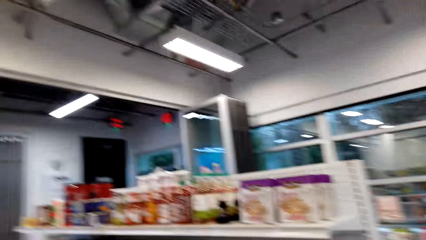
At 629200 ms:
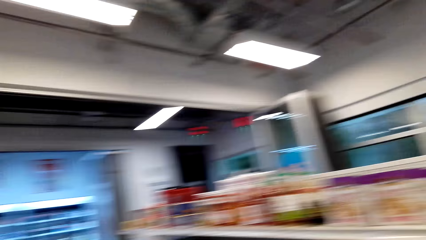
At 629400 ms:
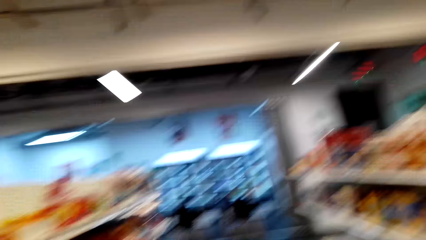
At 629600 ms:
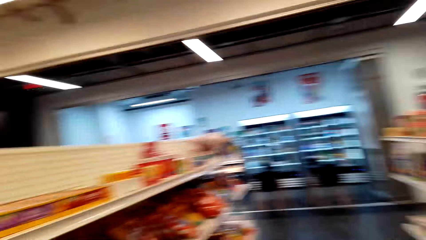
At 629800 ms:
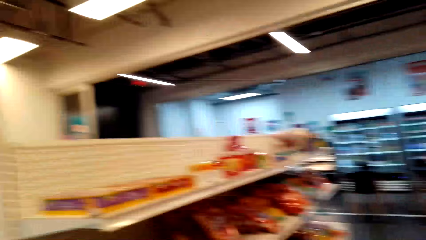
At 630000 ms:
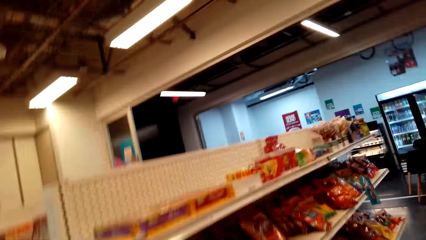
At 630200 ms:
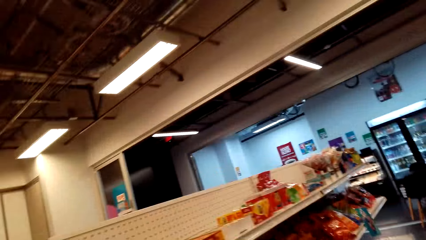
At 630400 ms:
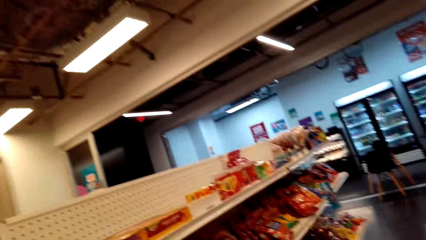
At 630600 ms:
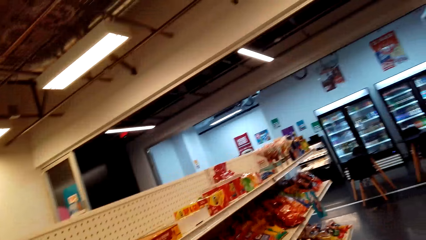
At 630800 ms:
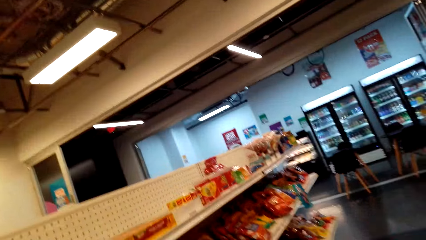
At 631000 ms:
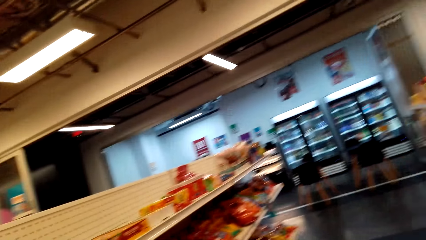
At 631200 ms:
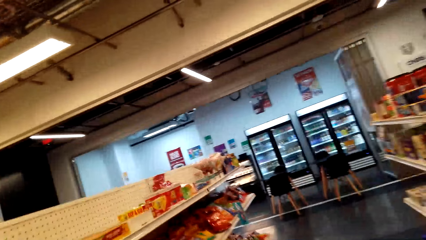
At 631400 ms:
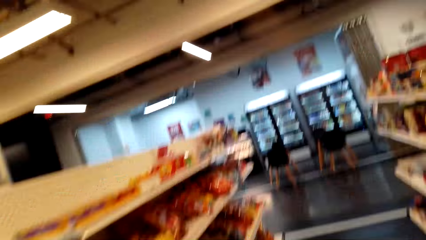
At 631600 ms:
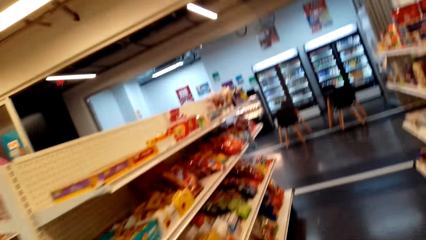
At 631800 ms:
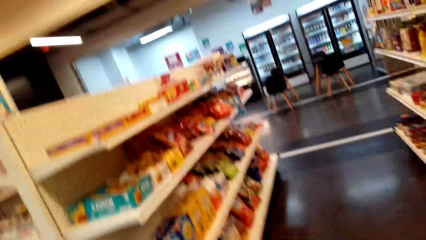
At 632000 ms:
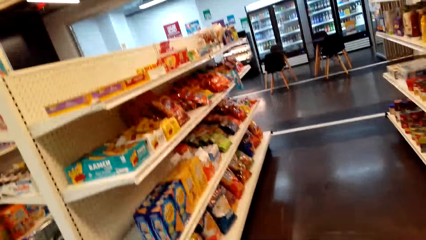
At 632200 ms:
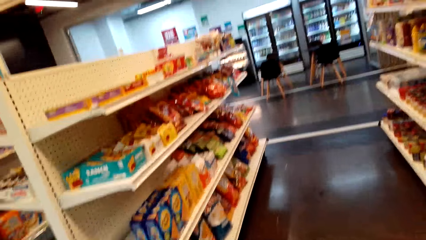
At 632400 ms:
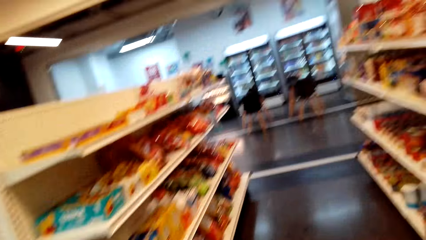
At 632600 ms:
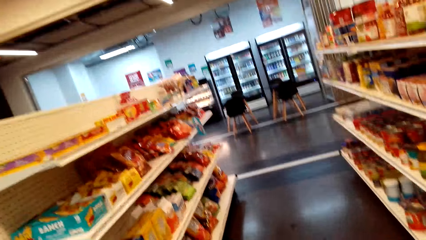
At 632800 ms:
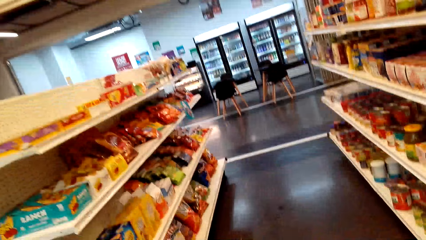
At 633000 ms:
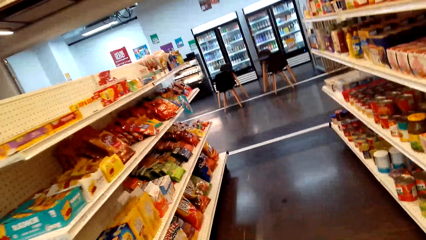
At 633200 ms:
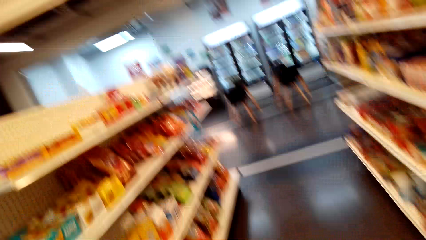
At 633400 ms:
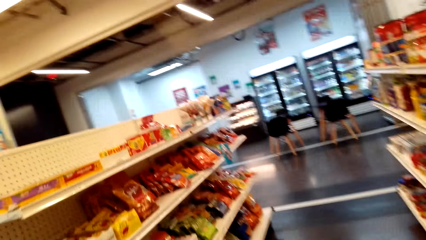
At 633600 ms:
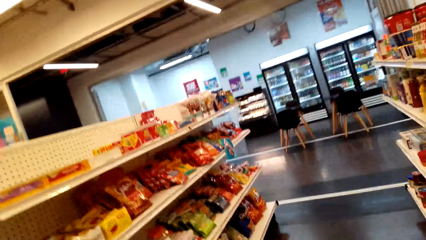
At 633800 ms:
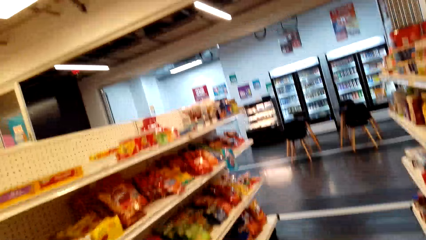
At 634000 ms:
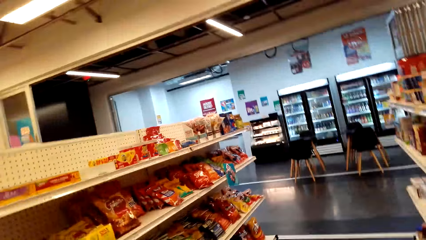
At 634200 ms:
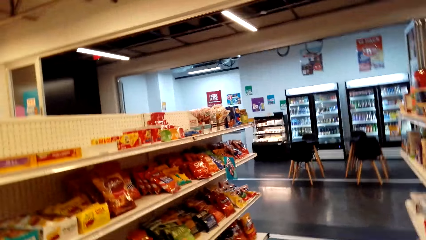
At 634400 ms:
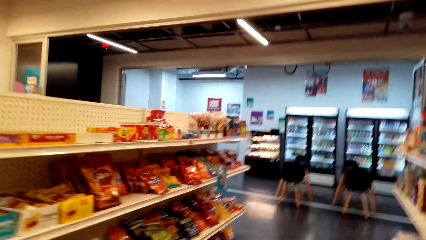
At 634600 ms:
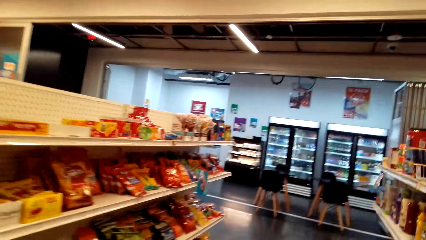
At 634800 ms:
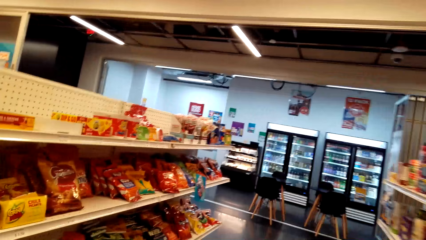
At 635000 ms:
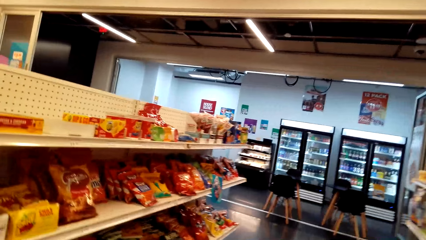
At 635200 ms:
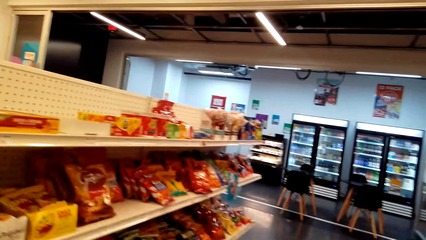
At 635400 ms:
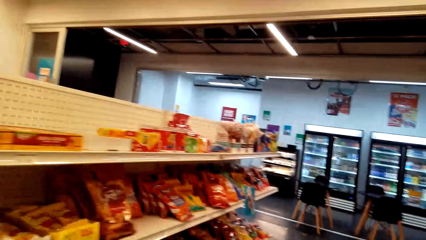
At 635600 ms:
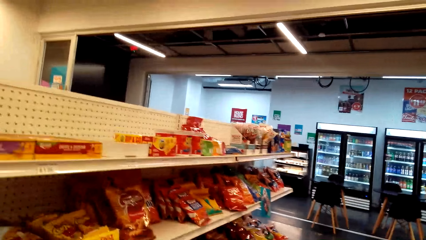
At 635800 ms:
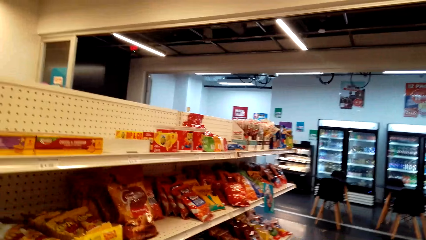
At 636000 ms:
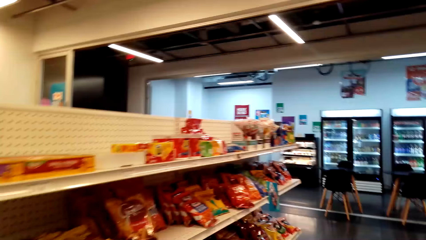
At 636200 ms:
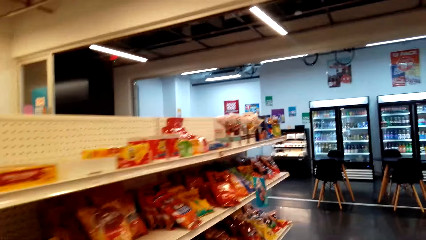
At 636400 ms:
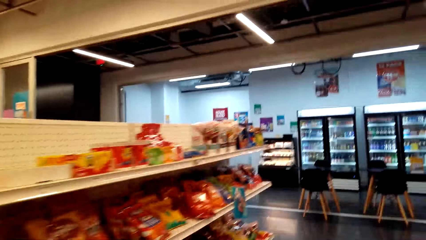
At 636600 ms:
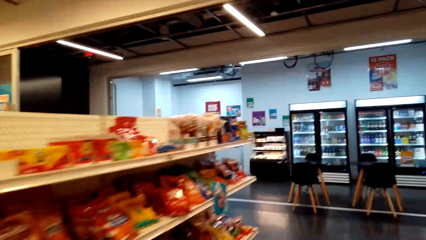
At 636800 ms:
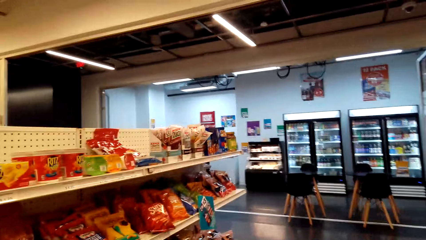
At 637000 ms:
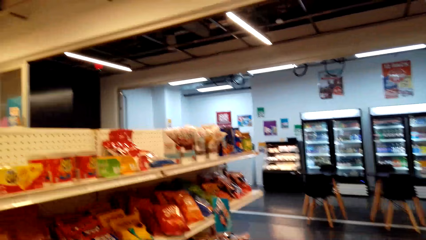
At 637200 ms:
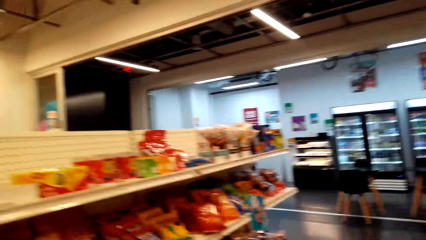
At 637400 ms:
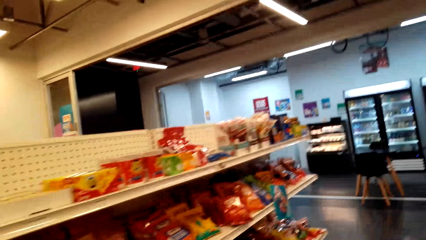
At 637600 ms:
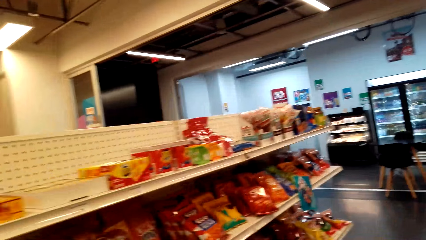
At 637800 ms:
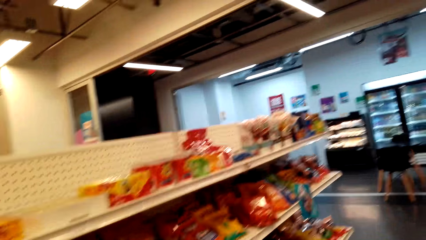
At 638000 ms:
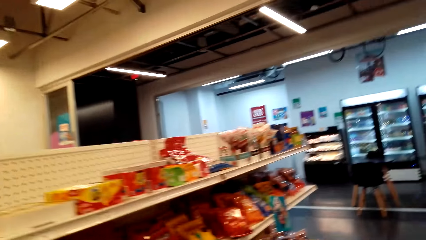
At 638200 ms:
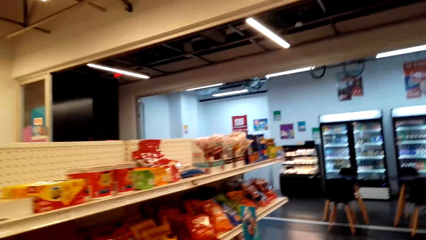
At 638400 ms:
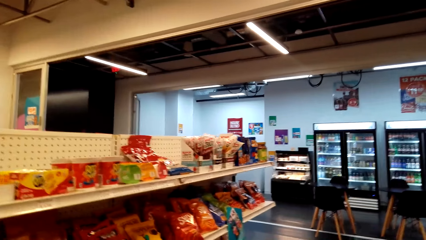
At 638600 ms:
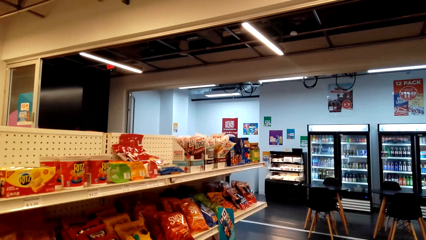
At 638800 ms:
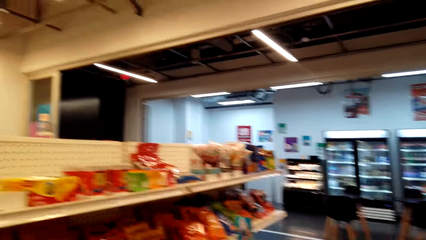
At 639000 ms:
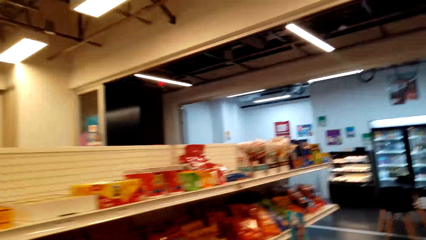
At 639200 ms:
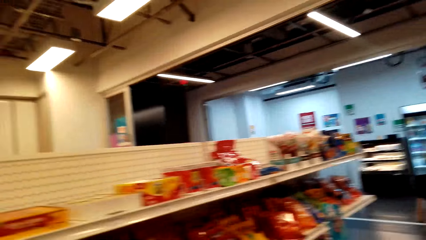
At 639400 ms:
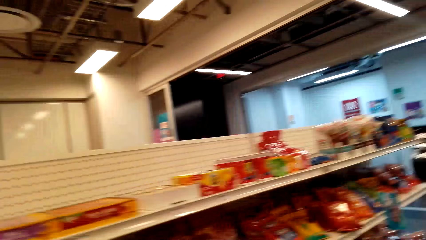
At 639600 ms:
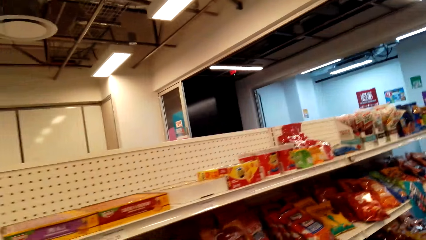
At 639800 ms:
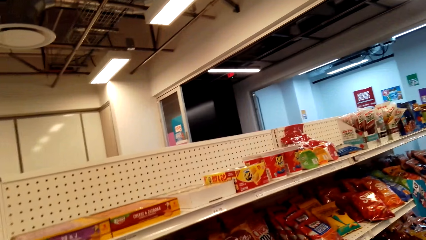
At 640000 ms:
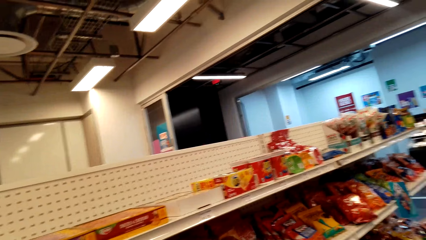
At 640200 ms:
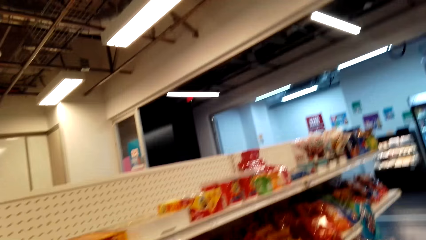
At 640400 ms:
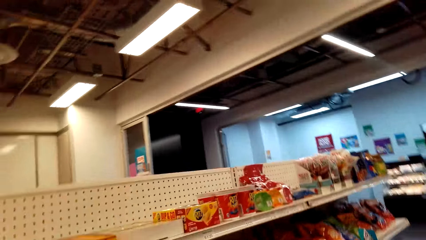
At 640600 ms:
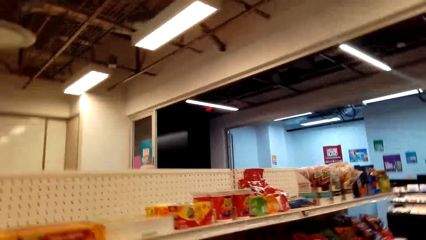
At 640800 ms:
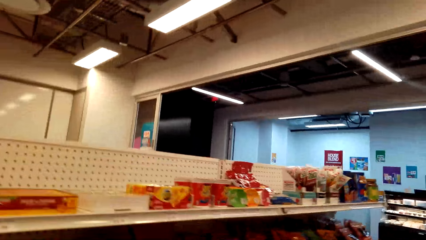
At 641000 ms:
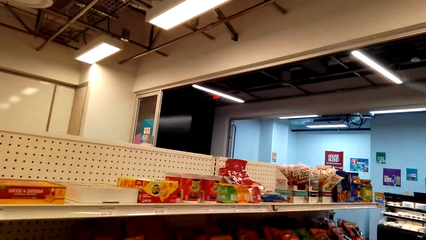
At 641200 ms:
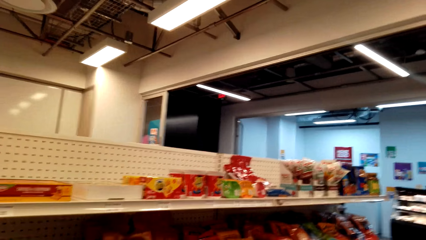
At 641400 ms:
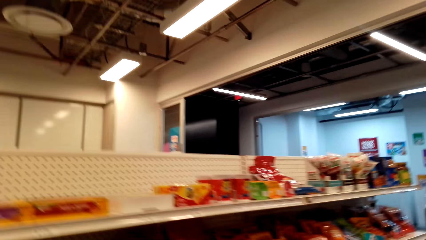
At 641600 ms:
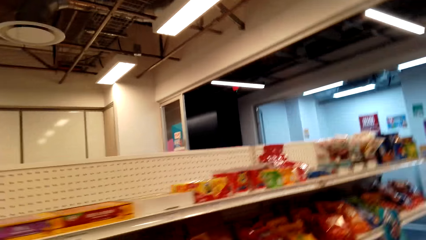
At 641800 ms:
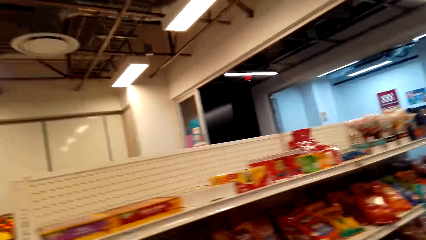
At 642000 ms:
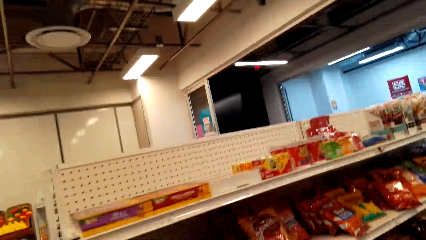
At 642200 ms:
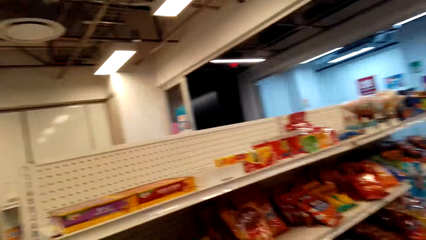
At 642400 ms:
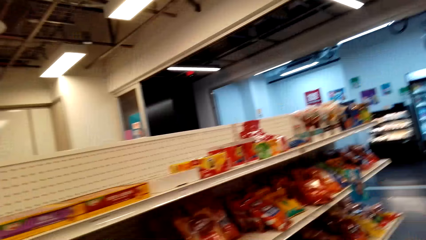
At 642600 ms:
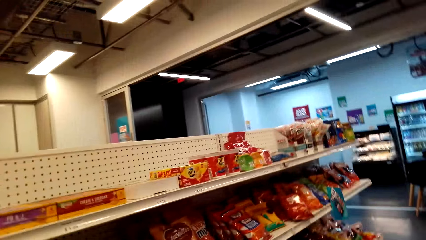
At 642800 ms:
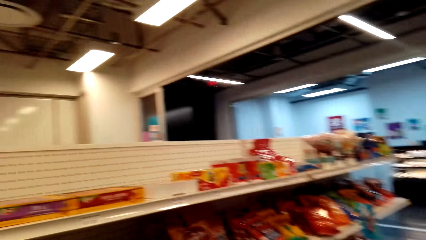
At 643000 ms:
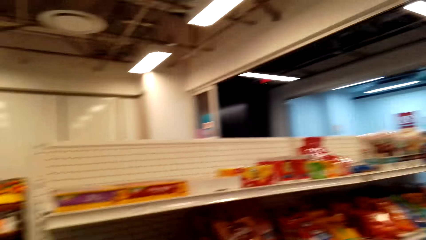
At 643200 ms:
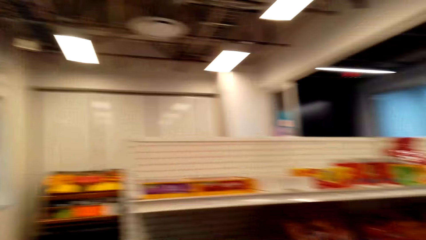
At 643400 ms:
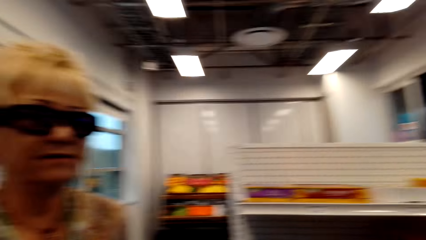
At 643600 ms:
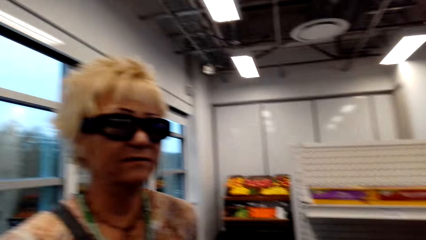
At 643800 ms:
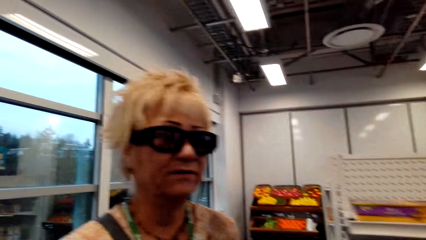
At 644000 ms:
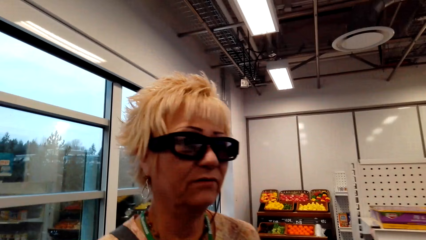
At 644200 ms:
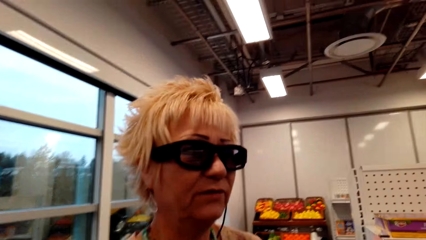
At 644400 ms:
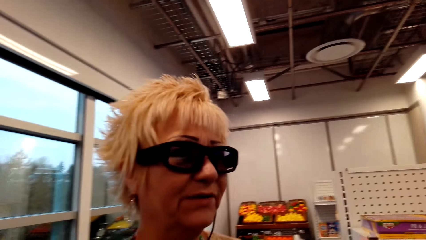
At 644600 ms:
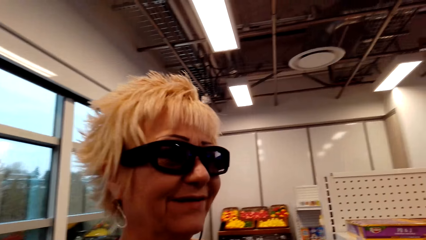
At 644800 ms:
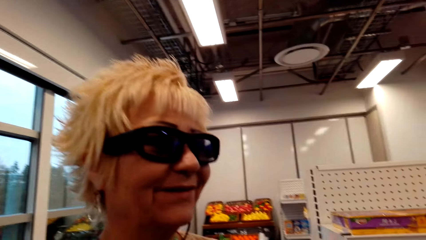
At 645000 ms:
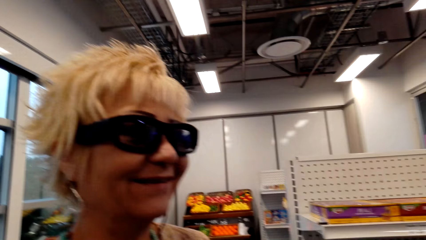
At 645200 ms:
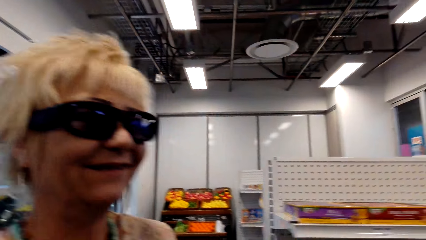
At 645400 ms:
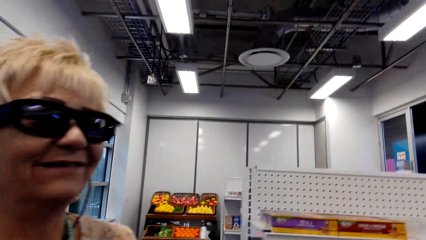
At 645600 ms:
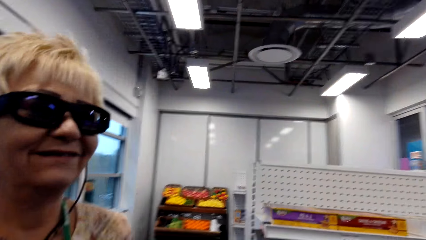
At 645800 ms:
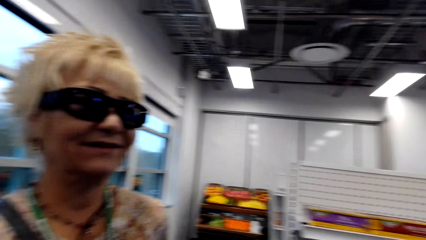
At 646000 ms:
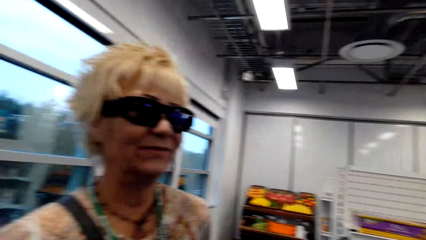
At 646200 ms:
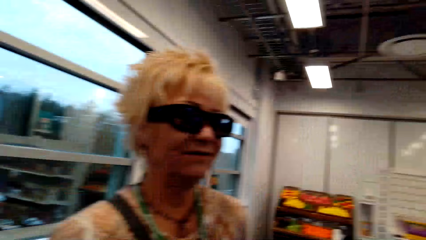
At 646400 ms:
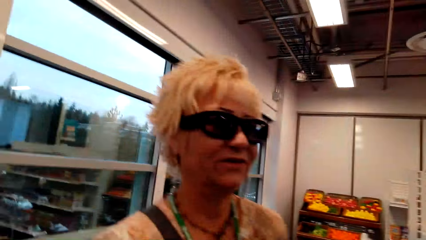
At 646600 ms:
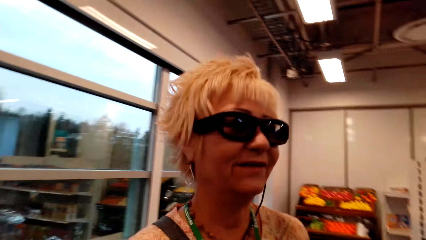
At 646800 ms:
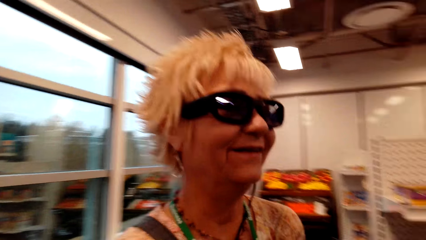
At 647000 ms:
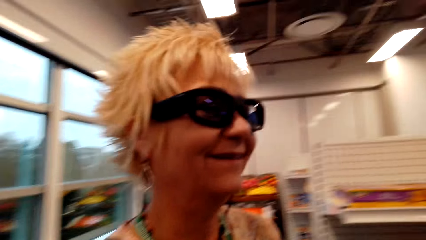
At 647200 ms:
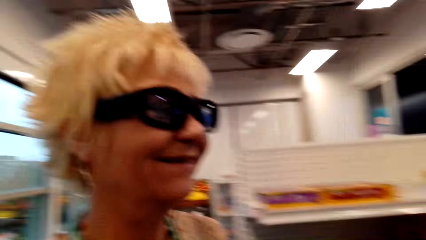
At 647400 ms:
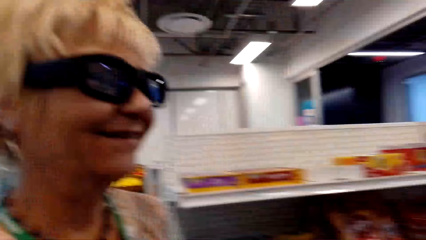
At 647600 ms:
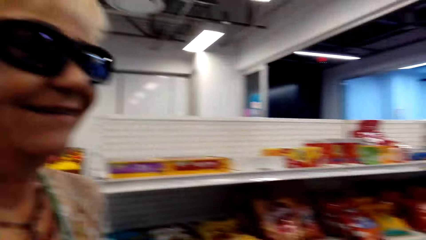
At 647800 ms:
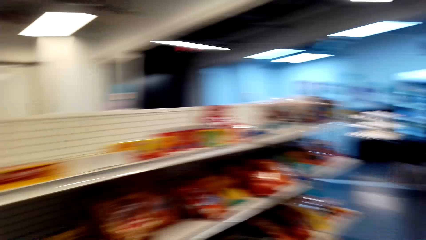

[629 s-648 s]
The camera wearer walks in the supermarket. They dialogue with a lady.
